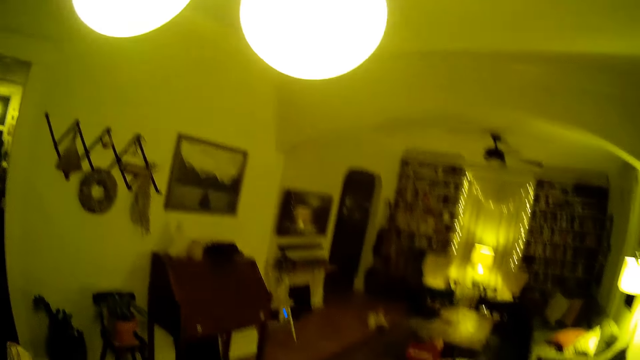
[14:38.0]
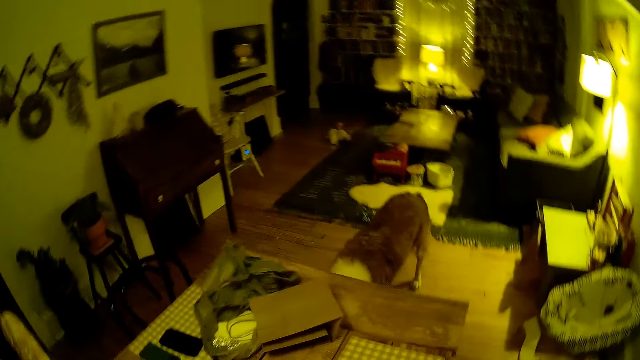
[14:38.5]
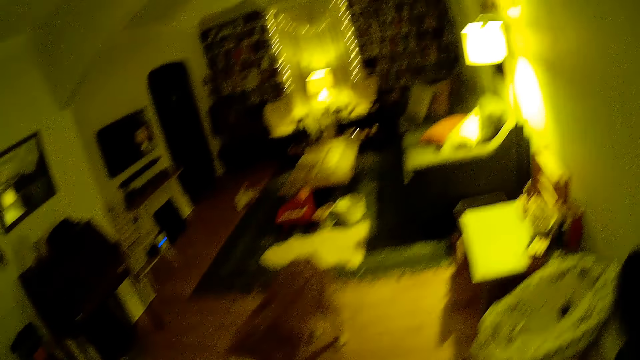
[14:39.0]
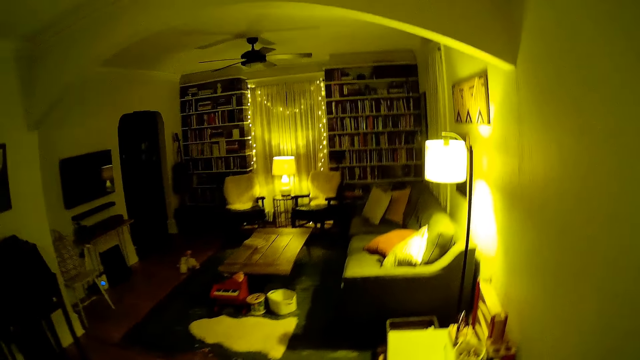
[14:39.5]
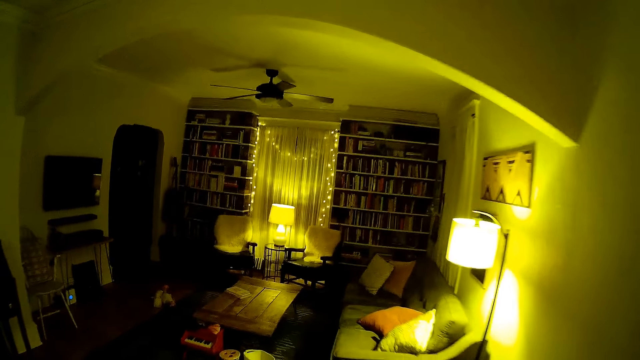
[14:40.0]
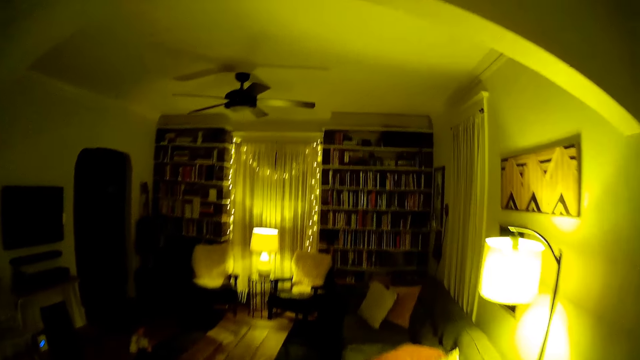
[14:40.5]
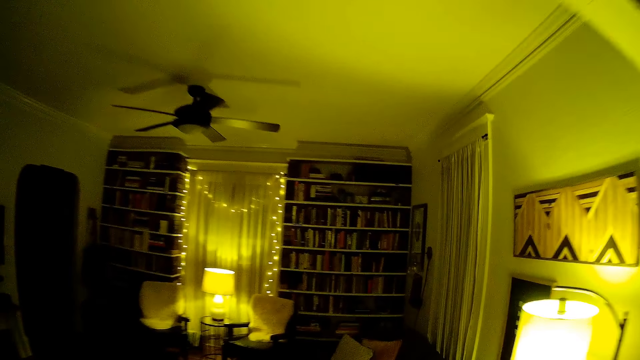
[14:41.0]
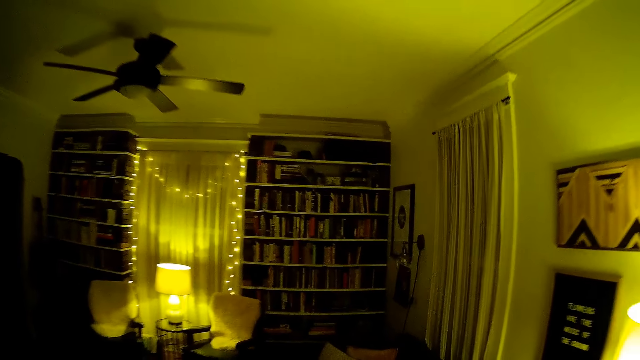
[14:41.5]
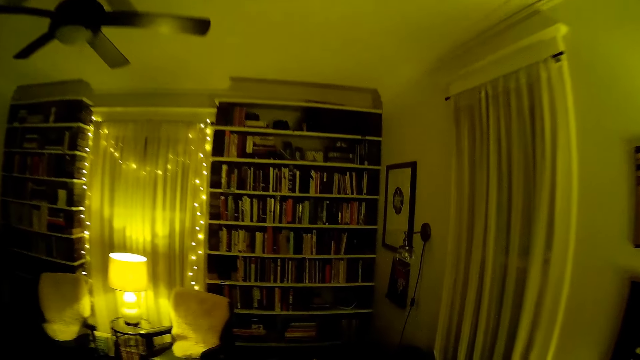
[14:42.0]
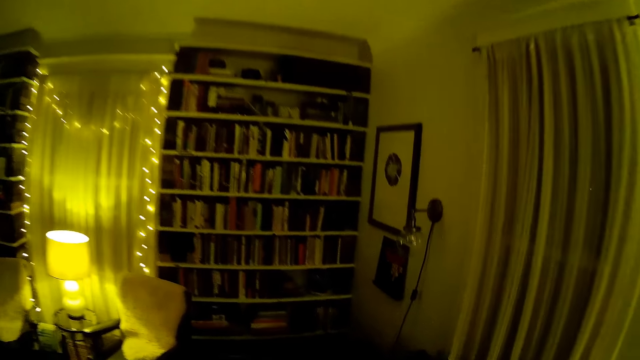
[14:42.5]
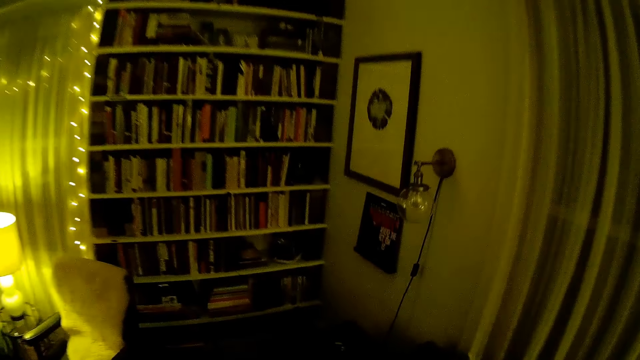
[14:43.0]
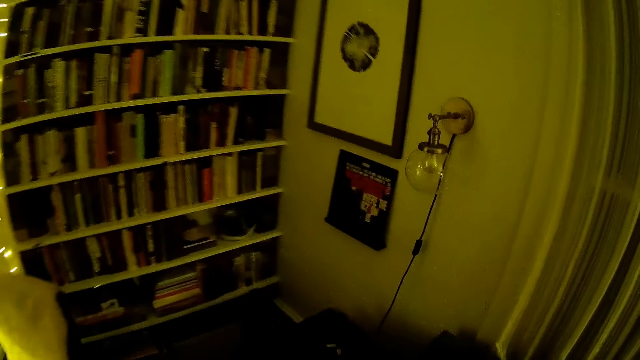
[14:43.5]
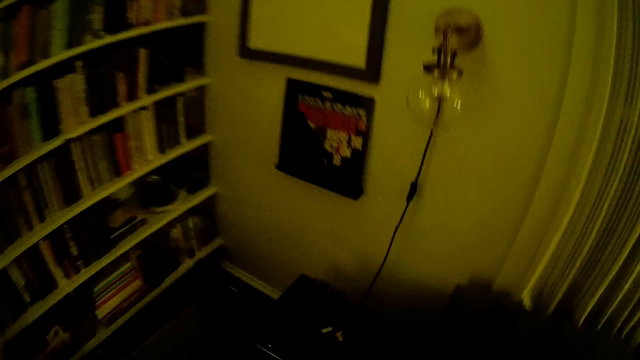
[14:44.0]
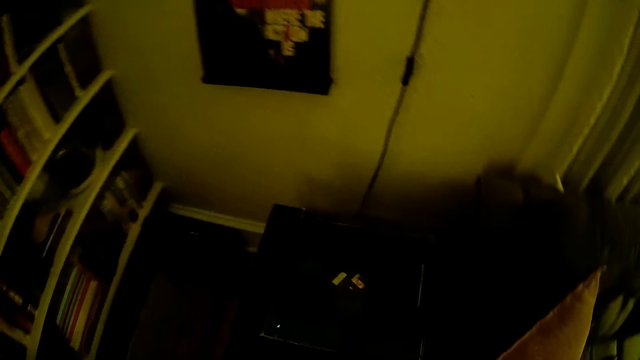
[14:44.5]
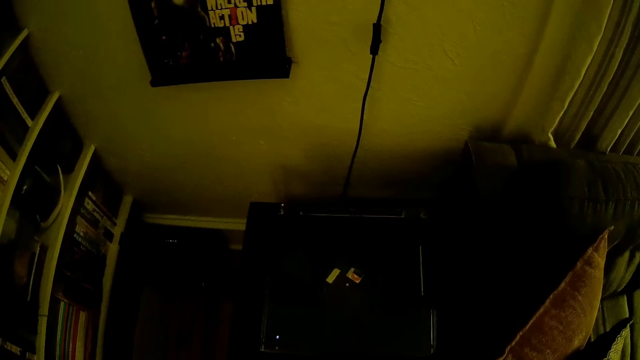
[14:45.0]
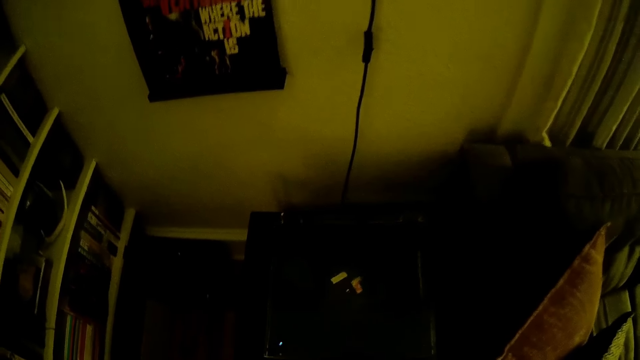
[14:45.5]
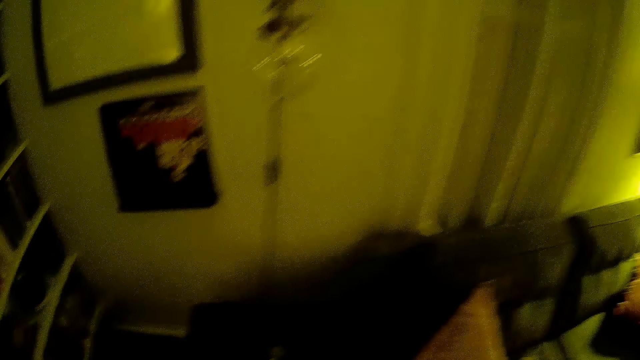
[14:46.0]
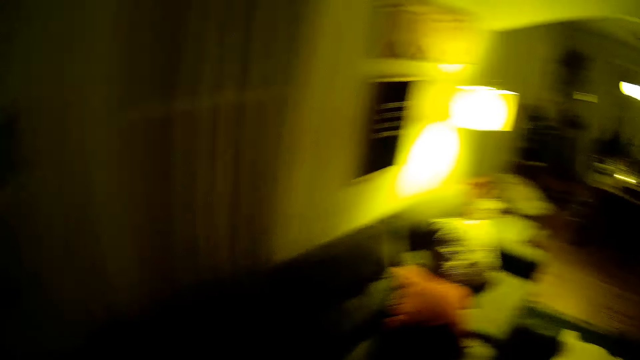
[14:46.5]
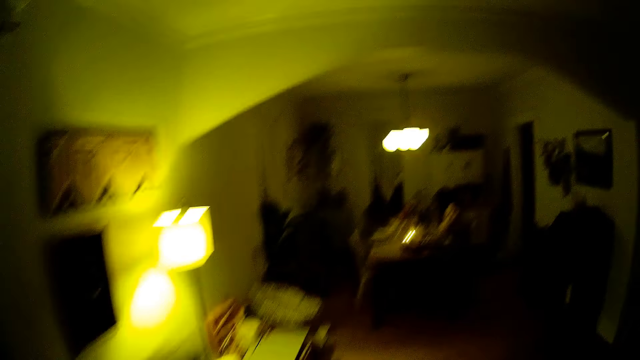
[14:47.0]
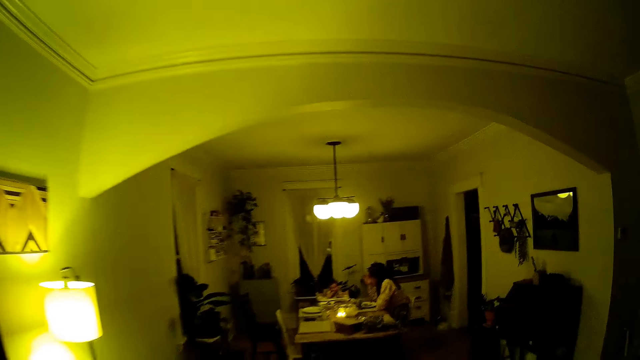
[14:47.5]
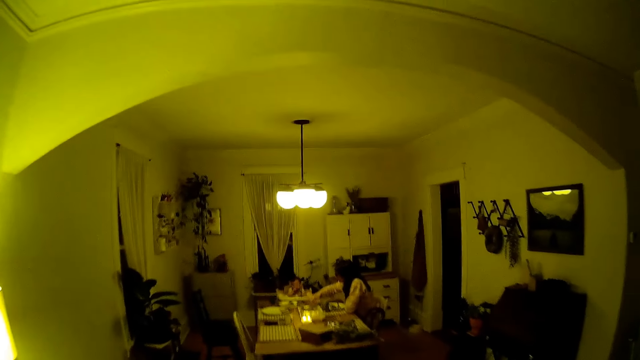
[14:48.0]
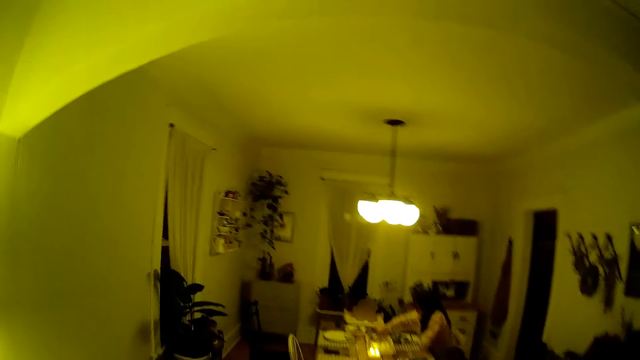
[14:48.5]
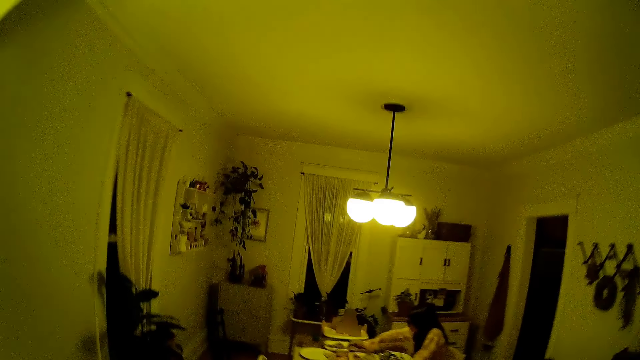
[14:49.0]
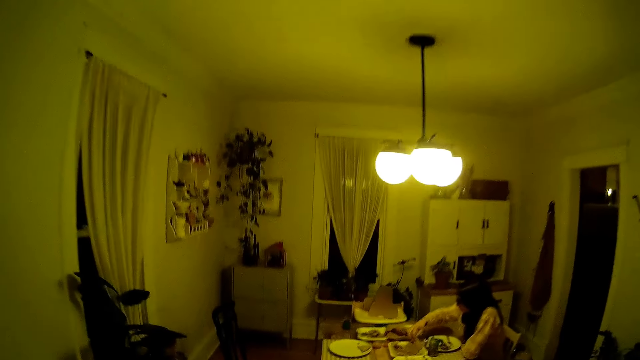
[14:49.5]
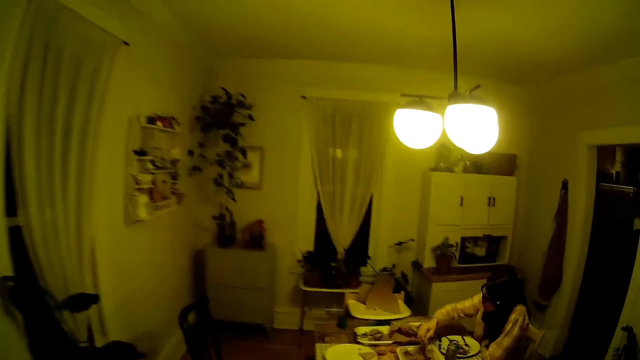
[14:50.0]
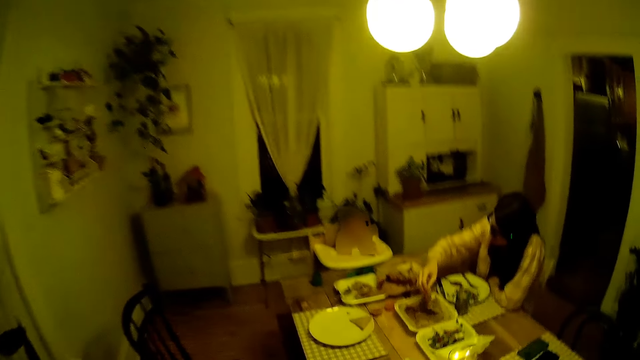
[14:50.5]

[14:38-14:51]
The camera wearer walks towards a turntable on a stool in the living room. They touch the box on the table. They walk to the dining room from the sitting room. A person takes pieces of chapati.

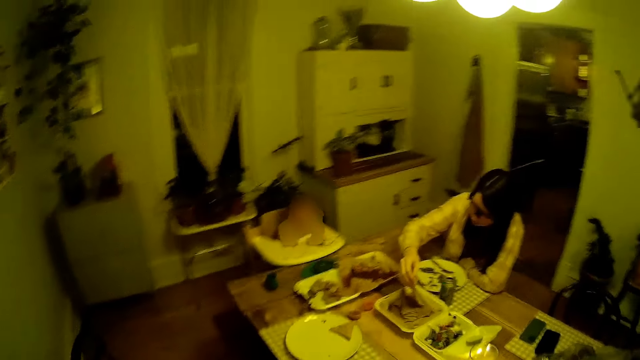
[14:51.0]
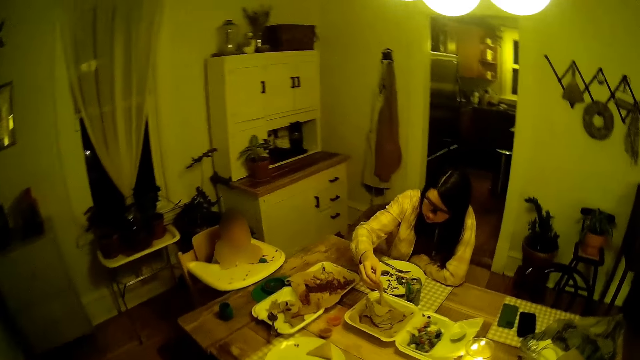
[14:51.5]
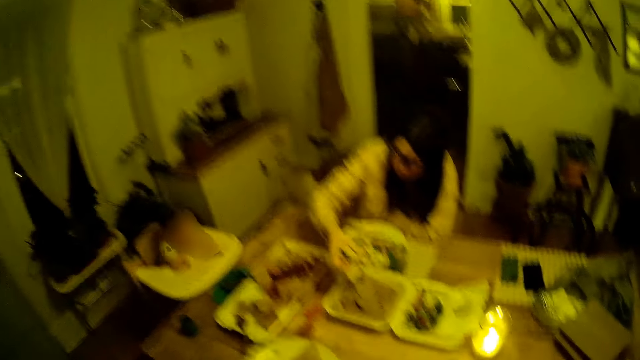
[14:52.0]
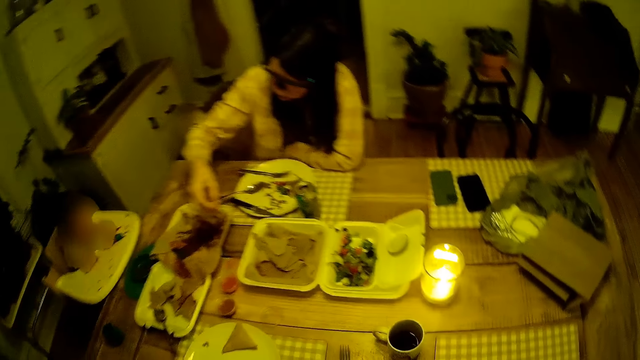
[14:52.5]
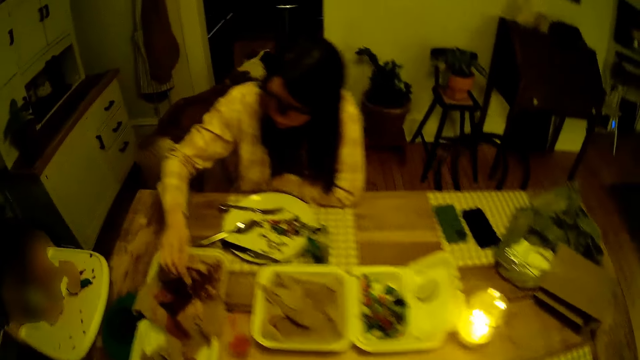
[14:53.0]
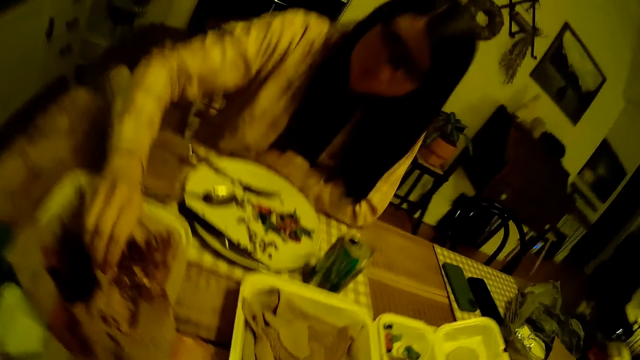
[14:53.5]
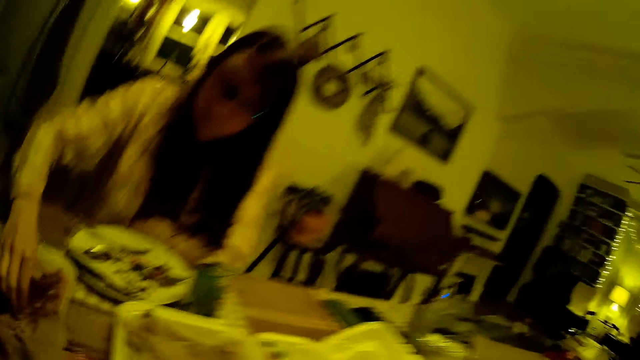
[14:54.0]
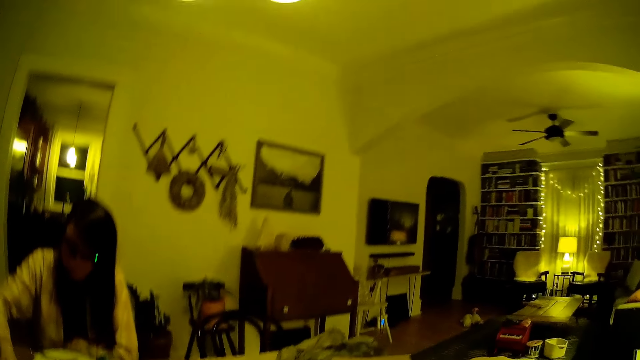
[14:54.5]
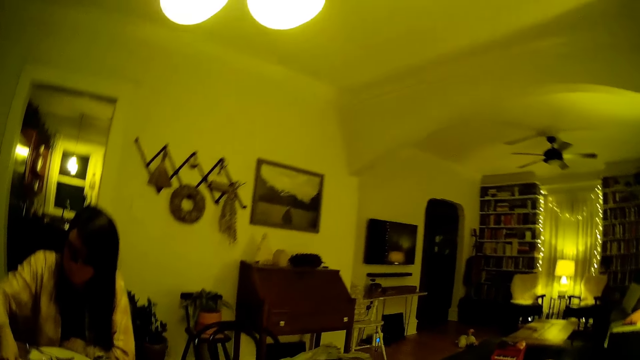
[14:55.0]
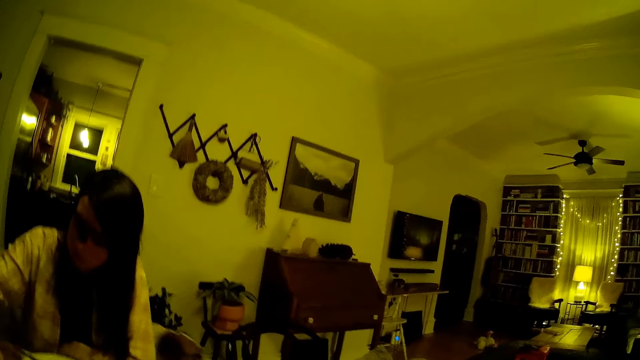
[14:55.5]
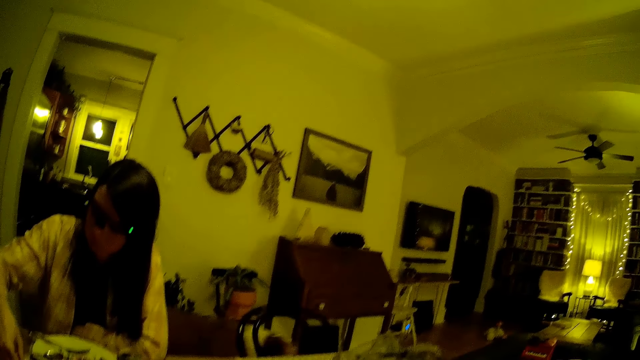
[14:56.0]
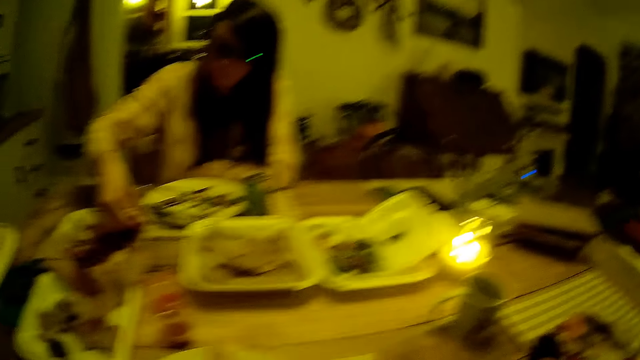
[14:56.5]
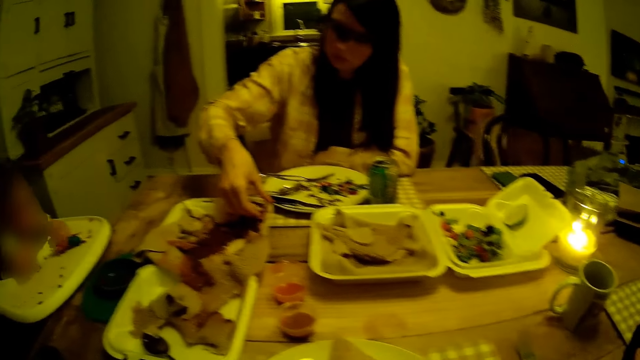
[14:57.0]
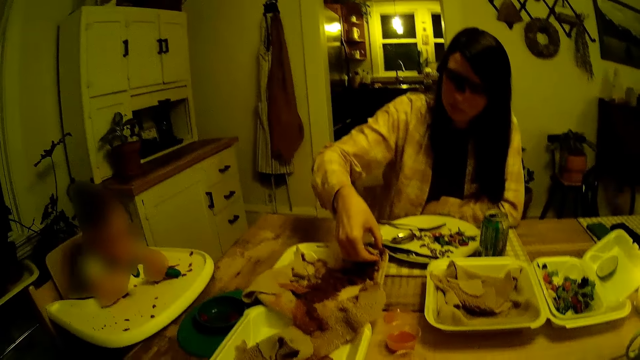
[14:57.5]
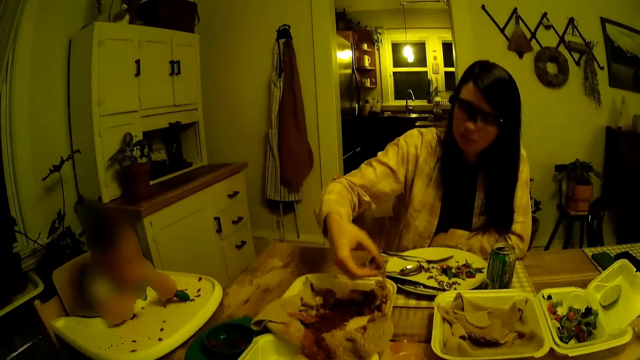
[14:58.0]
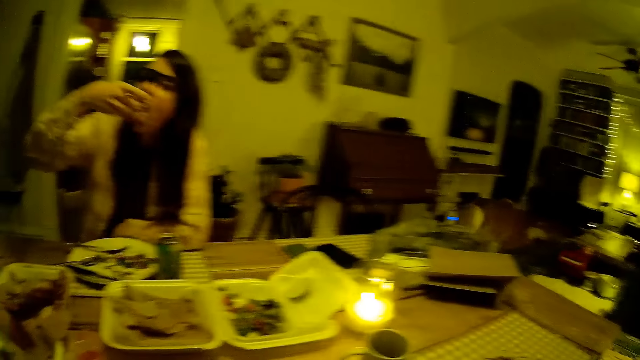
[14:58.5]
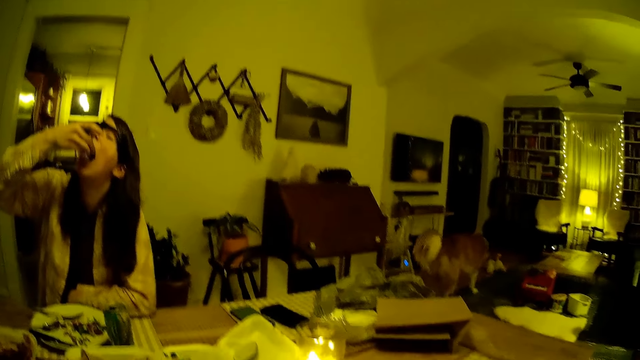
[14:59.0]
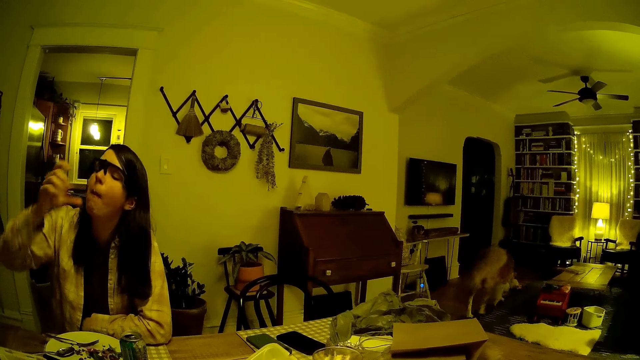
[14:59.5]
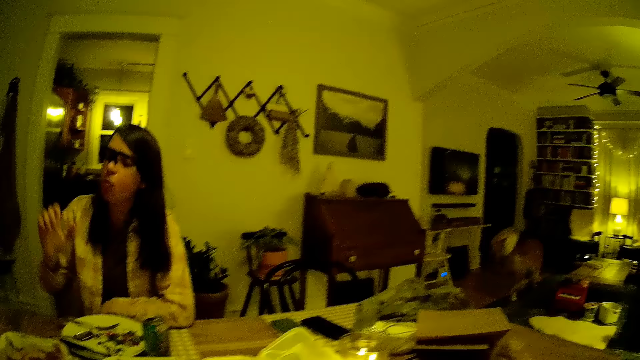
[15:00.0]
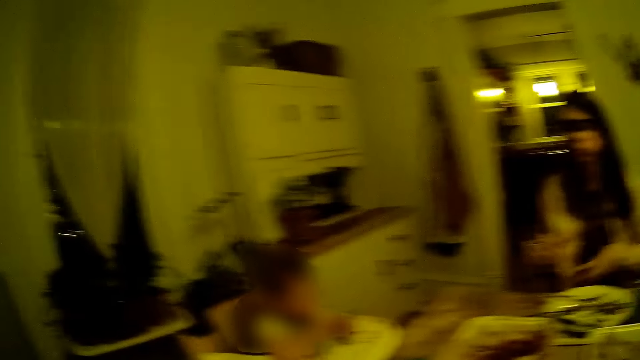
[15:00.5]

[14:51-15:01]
A woman takes some pancakes from the disposable plate on the table with her right hand. The woman puts the pancake in her mouth with her right hand.
